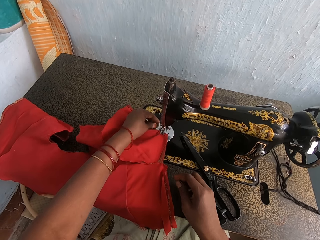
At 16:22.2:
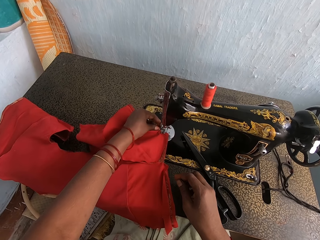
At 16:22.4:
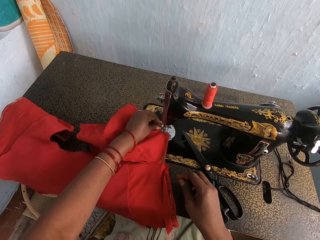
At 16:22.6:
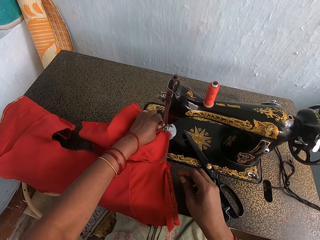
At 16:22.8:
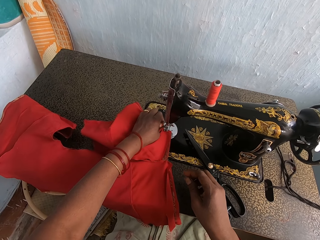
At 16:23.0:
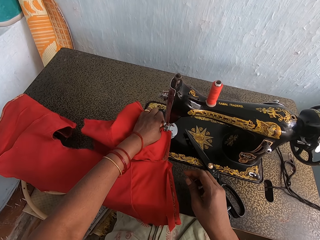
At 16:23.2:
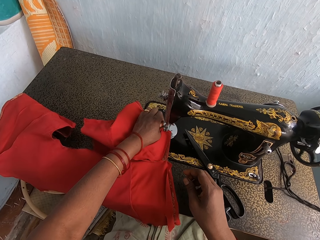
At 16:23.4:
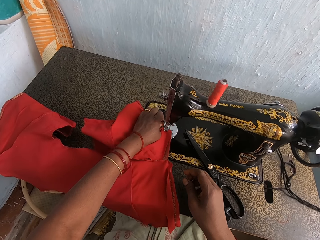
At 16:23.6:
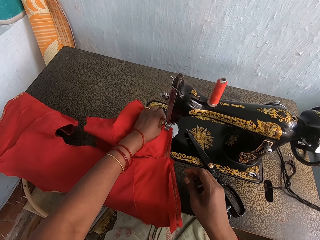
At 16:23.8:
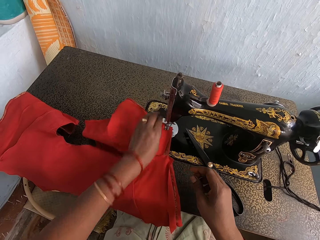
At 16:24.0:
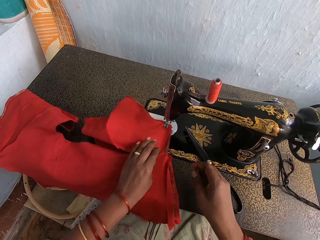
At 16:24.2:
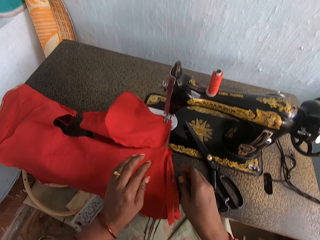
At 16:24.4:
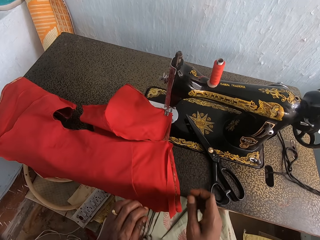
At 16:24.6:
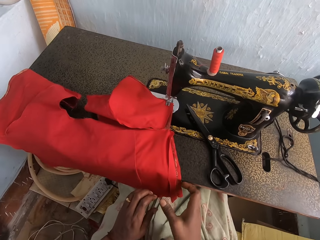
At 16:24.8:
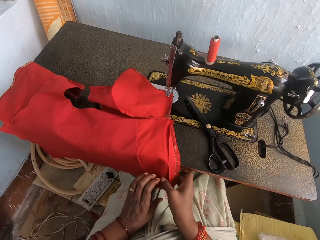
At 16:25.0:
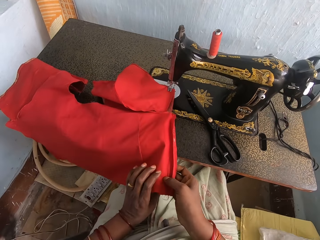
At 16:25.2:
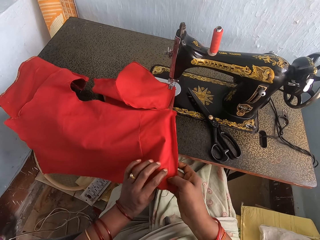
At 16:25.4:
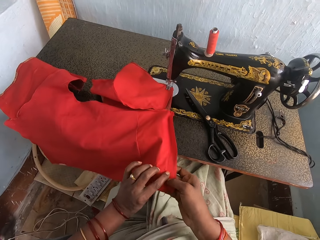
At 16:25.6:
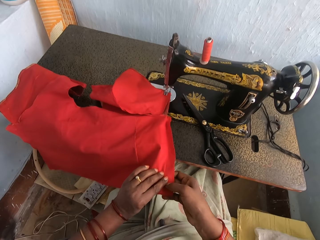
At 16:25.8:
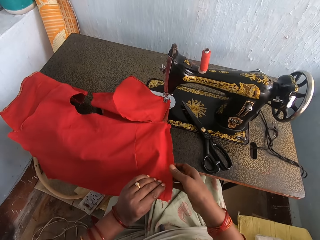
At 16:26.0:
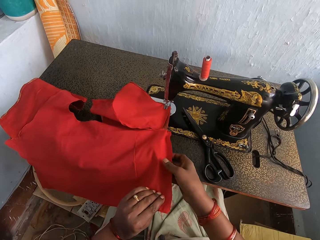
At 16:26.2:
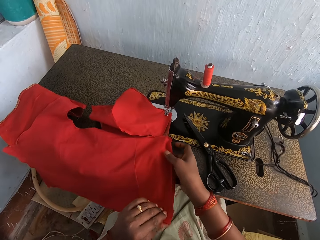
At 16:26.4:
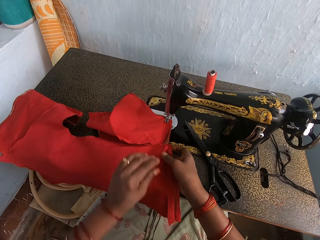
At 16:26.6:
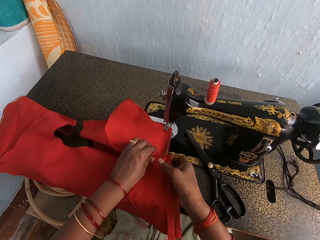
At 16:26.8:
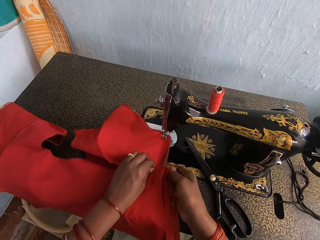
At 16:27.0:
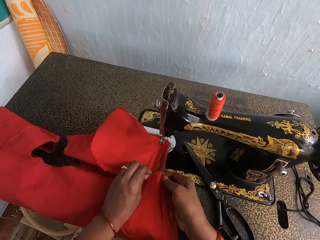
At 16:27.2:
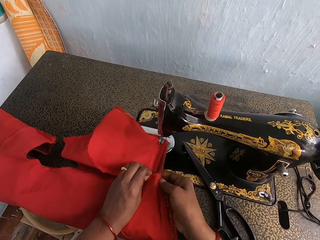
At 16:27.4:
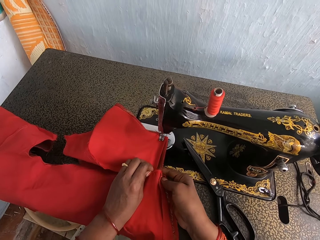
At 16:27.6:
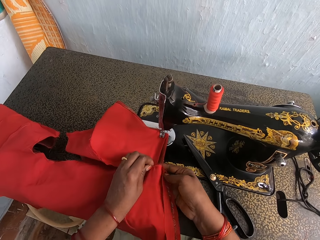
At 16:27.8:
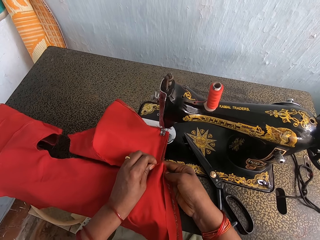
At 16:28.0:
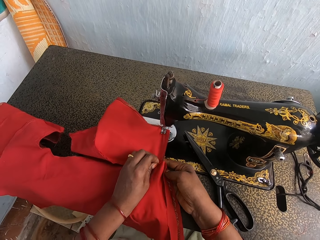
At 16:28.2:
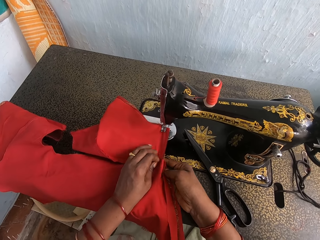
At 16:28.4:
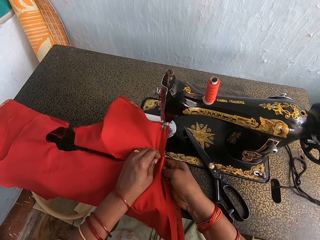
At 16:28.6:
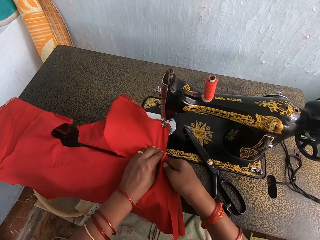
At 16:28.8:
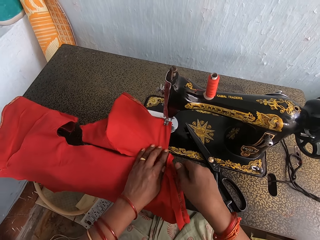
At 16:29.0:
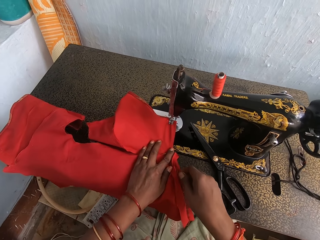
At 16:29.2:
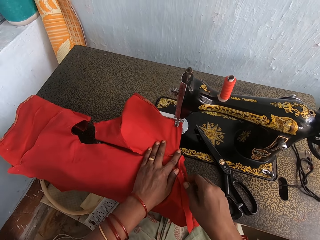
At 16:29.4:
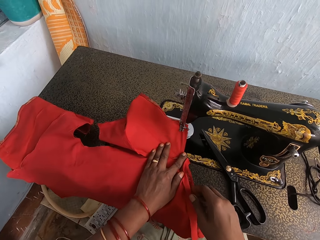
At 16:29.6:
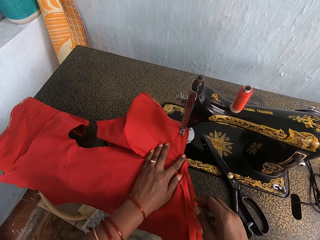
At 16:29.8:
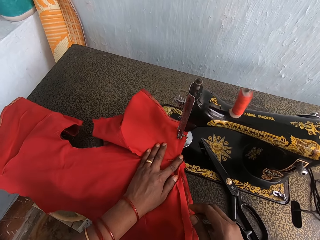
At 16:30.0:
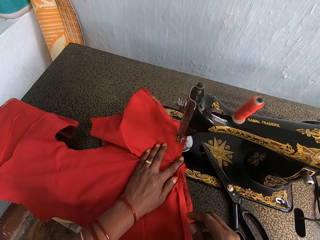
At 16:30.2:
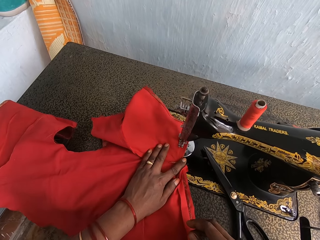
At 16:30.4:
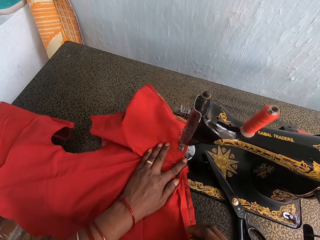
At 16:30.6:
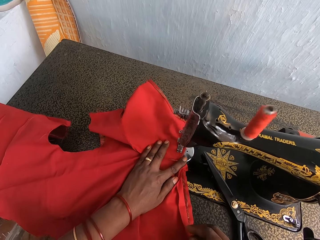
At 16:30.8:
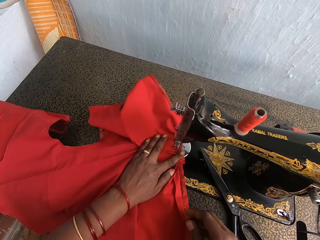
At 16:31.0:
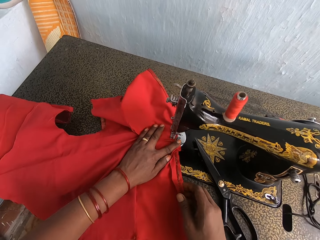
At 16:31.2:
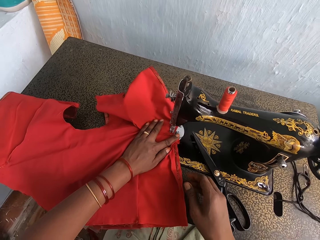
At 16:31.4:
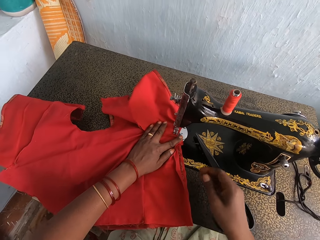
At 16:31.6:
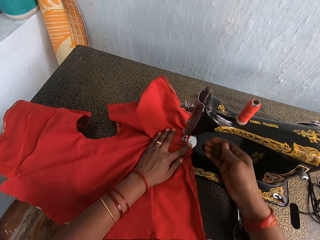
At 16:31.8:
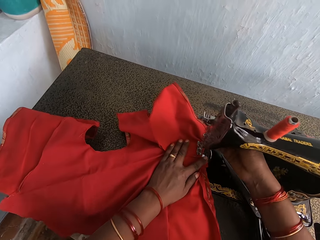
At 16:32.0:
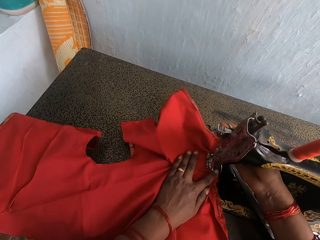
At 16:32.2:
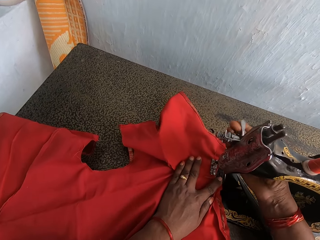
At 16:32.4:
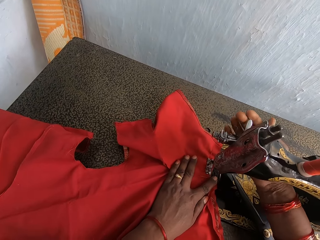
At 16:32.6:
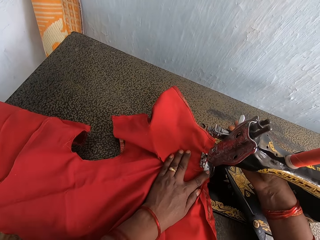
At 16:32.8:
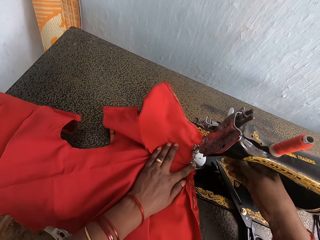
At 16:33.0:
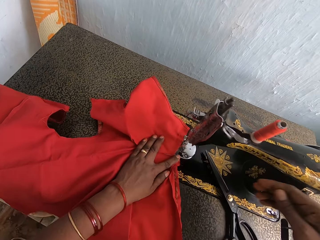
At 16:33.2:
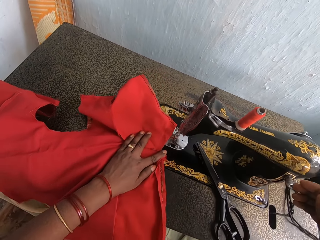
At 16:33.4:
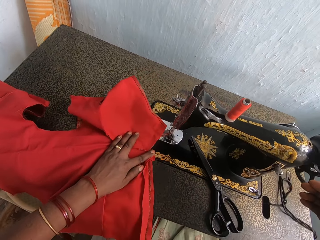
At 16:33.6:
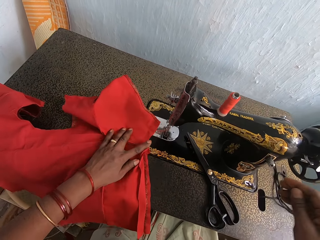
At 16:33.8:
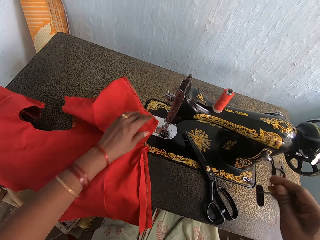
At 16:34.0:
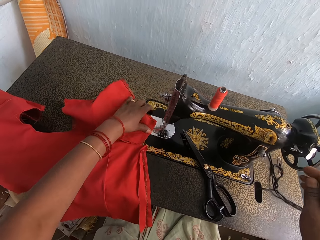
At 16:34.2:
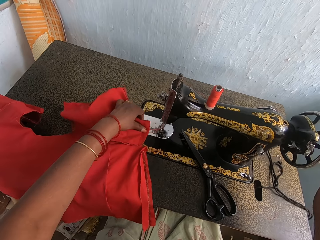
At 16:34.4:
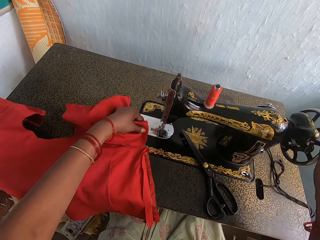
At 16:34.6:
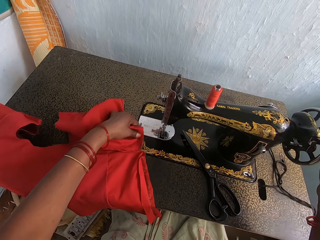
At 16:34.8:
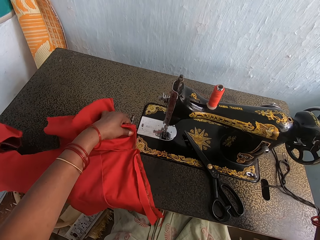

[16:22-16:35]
The camera wearer sews the cloth with a sewing machine. They straighten the cloth. They join the cloth. They sew the cloth with the sewing machine. They operate the sewing machine. They press the presser bar lifter. They pull the cloth, move the cloth and move their hand.

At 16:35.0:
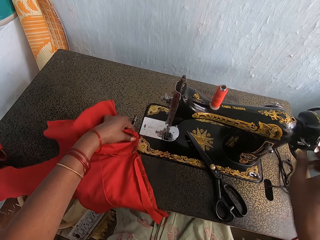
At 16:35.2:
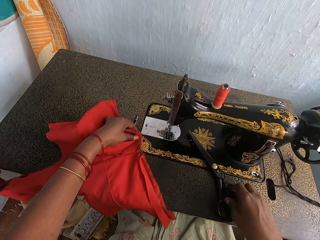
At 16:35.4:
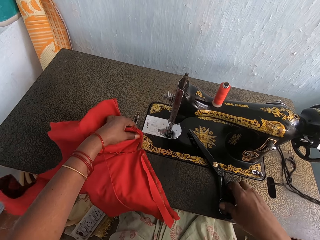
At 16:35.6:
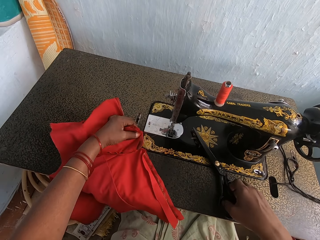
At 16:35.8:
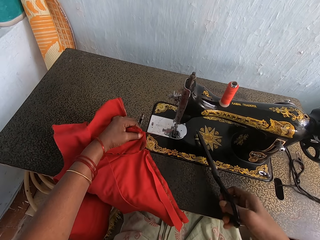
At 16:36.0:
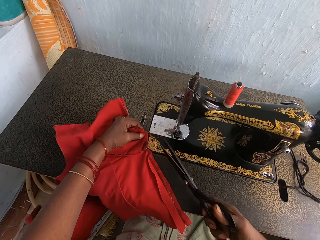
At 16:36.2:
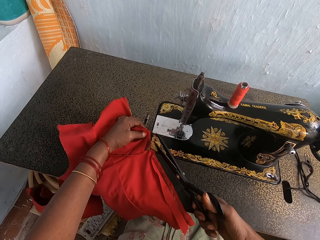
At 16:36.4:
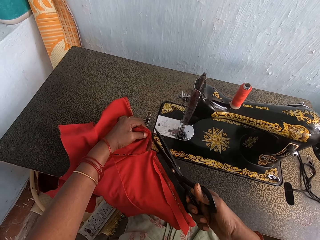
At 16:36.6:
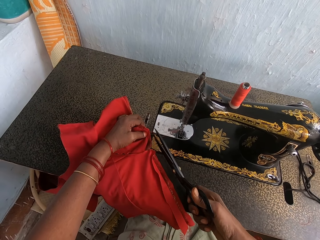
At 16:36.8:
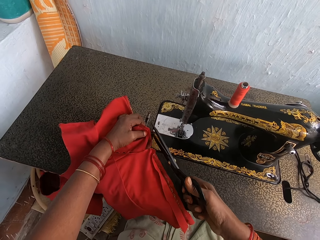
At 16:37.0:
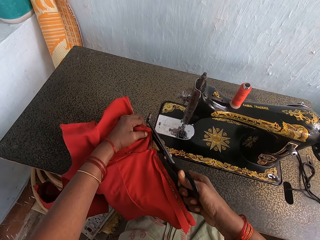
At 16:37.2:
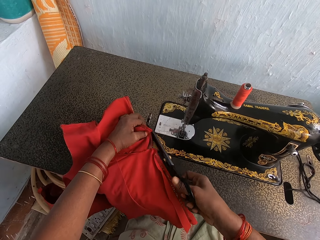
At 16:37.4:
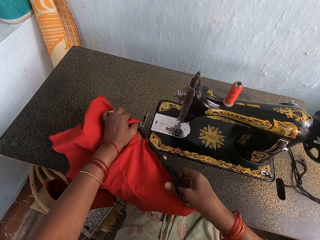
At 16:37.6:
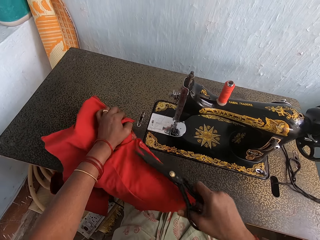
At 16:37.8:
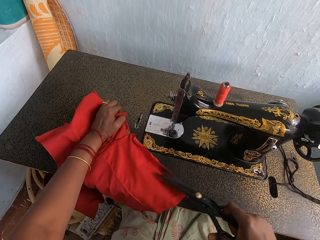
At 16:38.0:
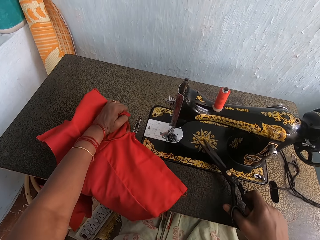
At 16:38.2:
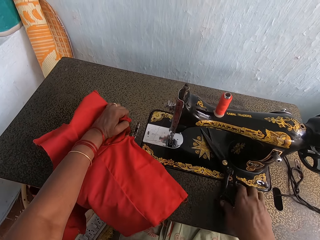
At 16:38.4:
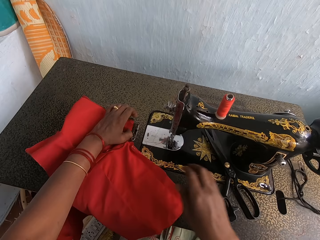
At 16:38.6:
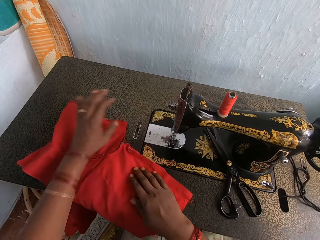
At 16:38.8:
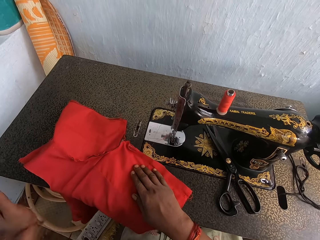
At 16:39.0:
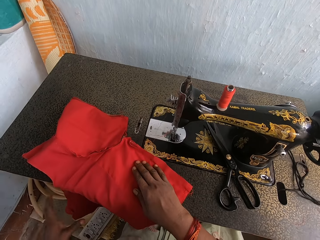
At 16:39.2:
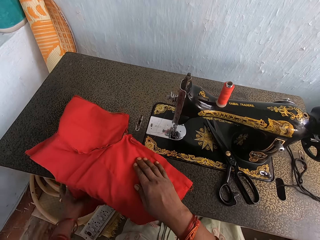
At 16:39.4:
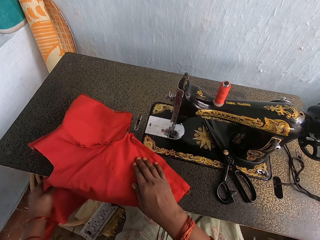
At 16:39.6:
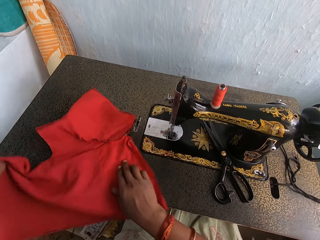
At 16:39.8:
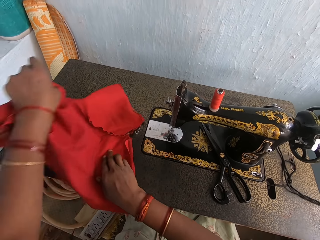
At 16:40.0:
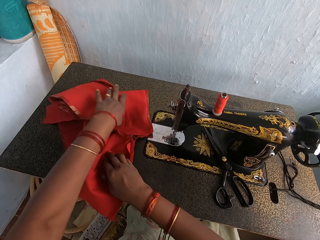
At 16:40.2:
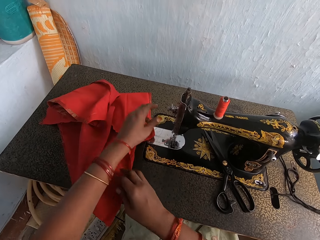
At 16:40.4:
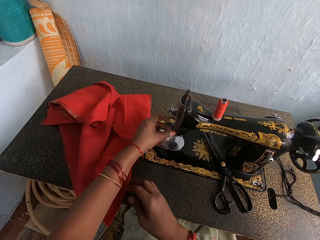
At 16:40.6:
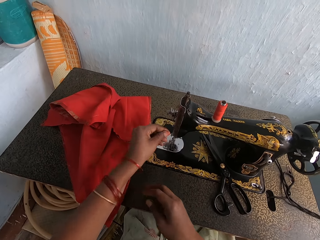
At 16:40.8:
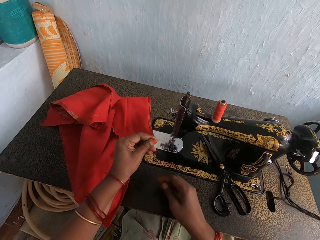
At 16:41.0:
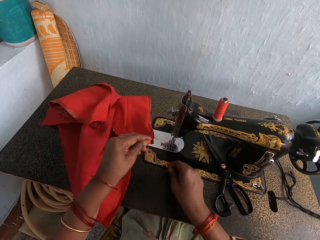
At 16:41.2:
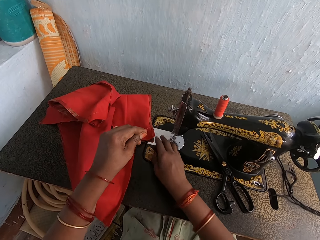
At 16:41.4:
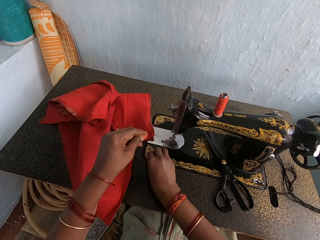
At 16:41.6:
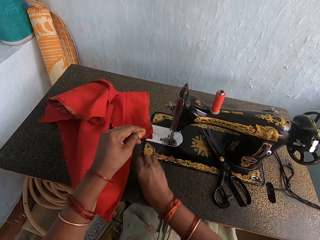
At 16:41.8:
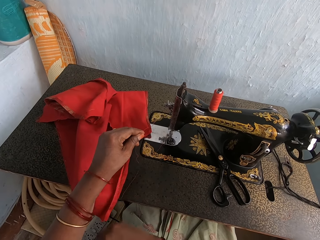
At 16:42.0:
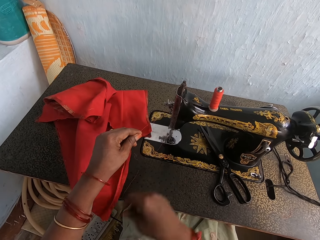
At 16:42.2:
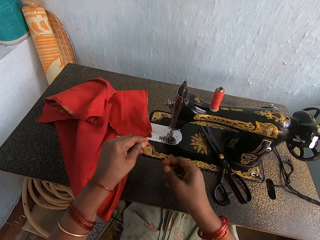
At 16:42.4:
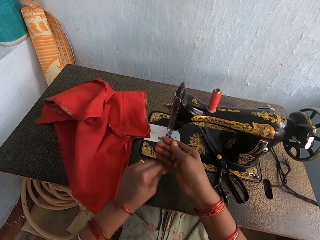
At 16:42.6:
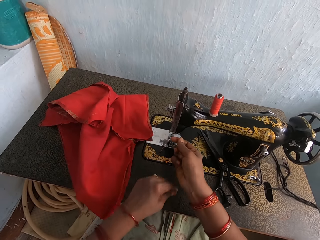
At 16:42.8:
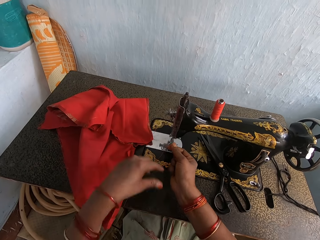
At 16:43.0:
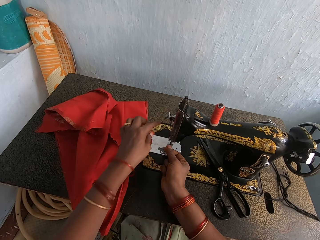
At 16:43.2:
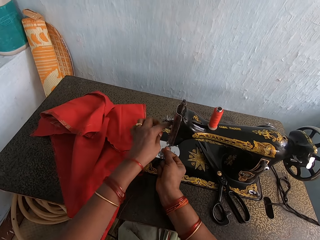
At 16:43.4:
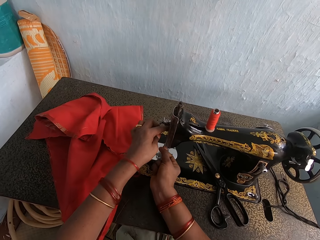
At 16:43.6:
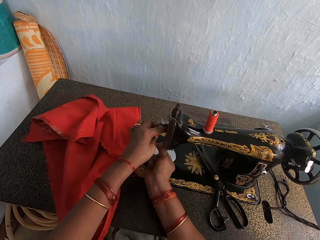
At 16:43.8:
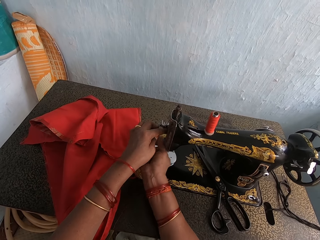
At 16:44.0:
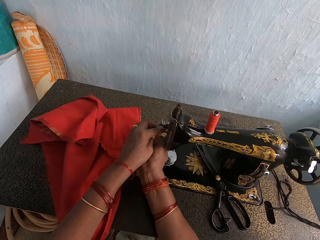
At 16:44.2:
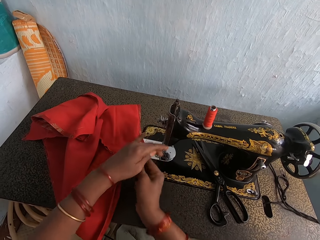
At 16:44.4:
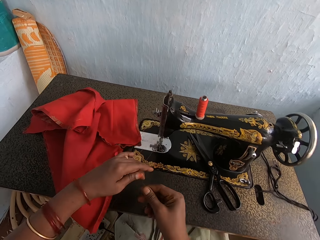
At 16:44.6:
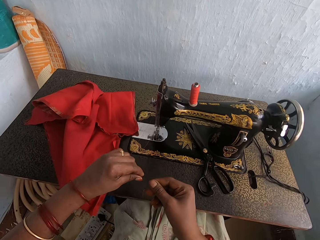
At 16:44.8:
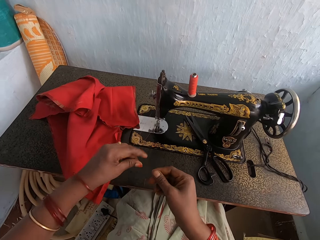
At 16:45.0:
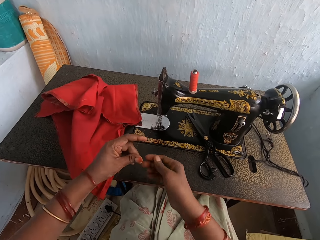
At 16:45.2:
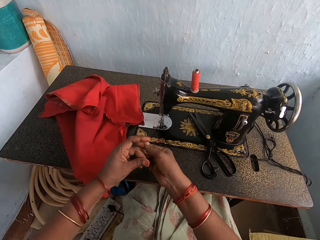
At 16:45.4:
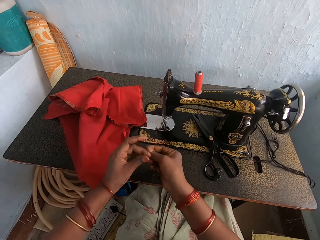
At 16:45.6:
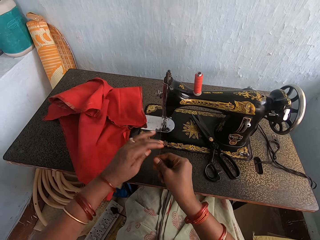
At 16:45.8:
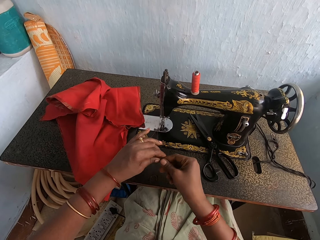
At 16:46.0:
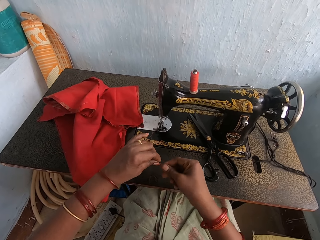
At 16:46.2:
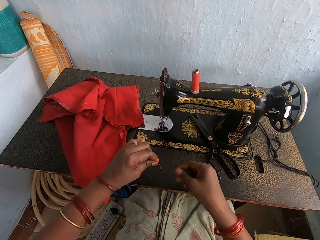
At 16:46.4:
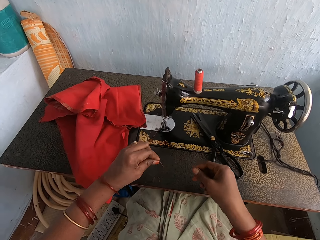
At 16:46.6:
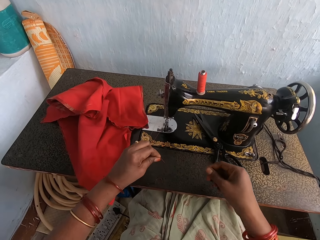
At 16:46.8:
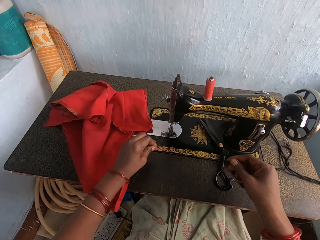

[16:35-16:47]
The camera wearer picks up the scissors. They cut the thread with the scissors. They put the scissors on the table. They hold the cloth. They adjust the cloth. They pull the thread. They pull the thread again. They thread the thread on the needle bar. They pull the thread. They straighten the thread.
